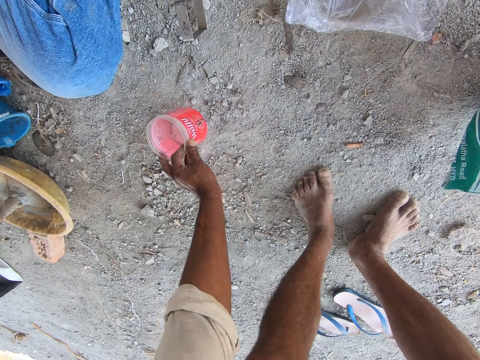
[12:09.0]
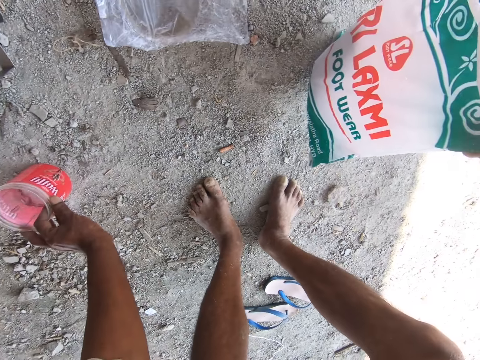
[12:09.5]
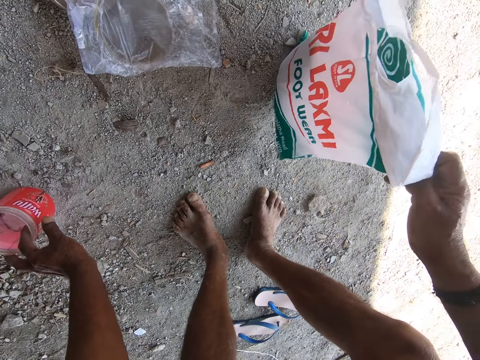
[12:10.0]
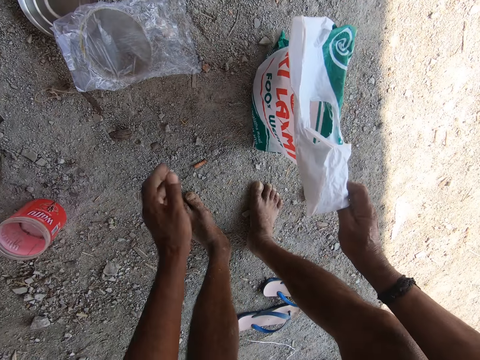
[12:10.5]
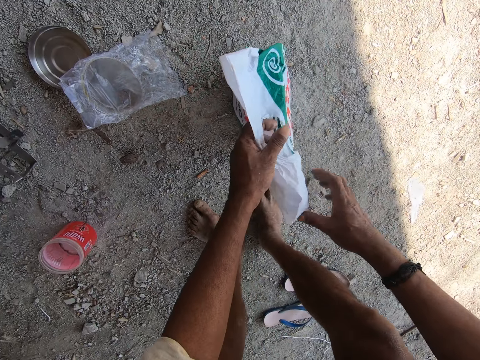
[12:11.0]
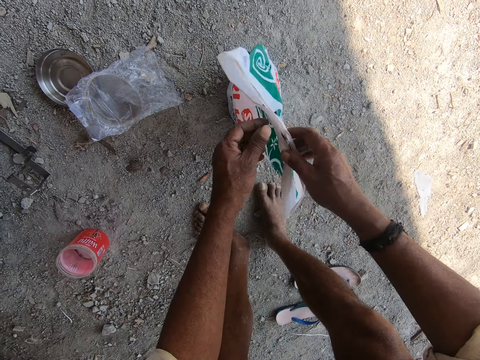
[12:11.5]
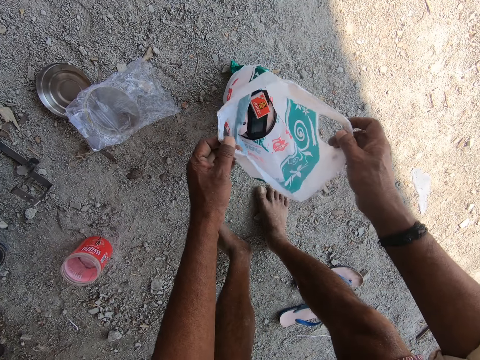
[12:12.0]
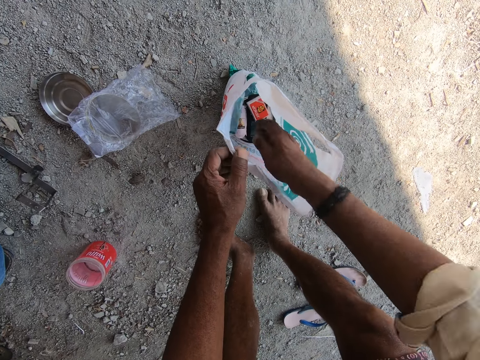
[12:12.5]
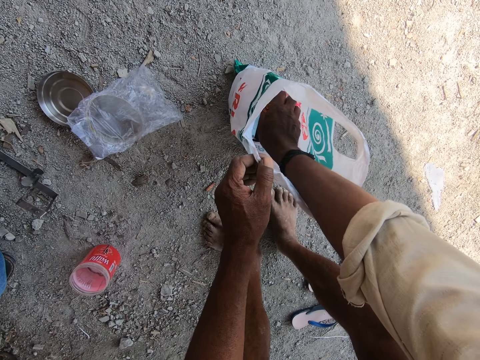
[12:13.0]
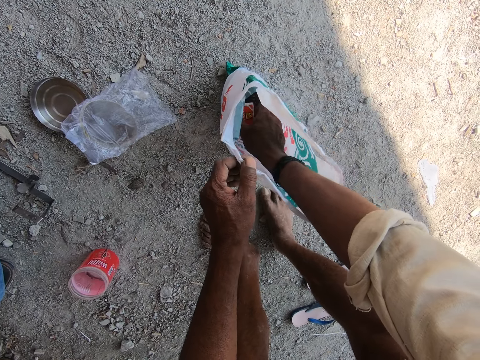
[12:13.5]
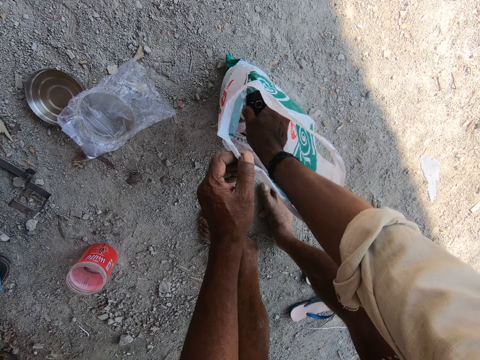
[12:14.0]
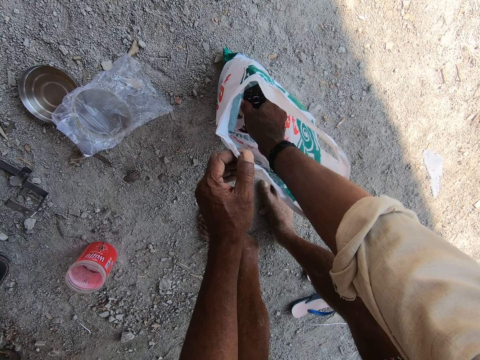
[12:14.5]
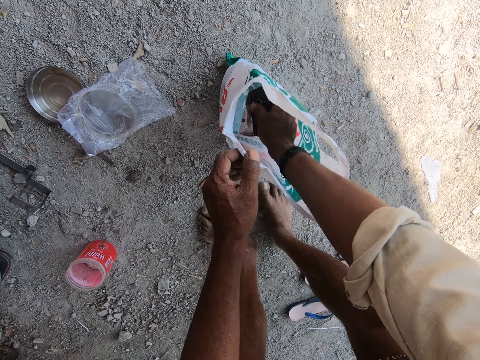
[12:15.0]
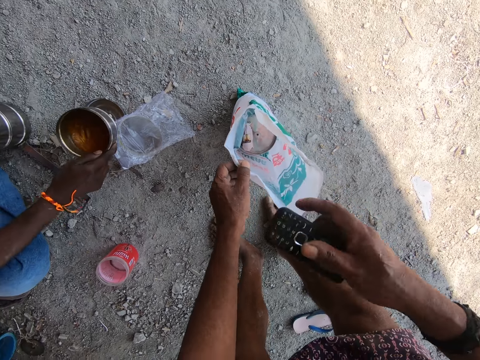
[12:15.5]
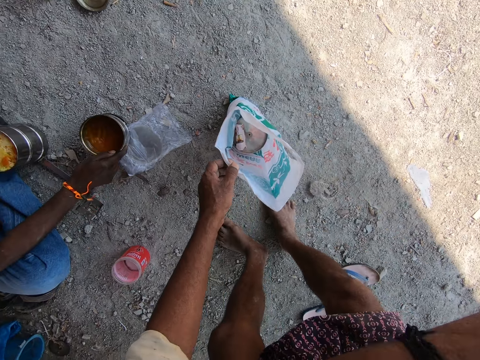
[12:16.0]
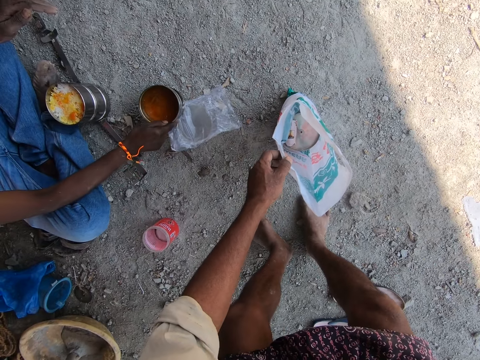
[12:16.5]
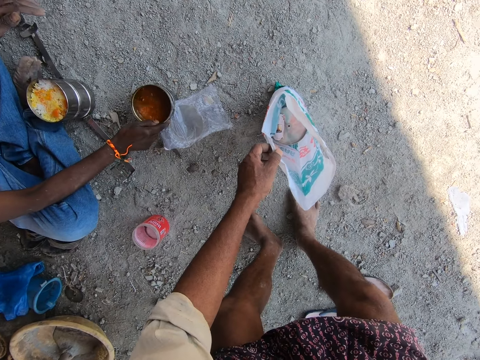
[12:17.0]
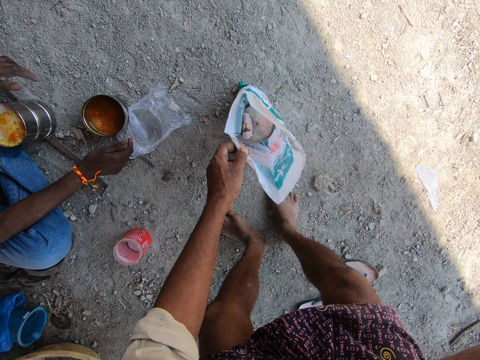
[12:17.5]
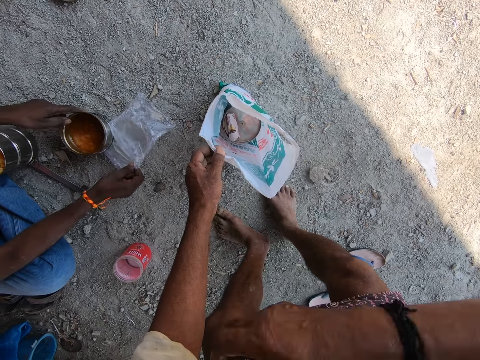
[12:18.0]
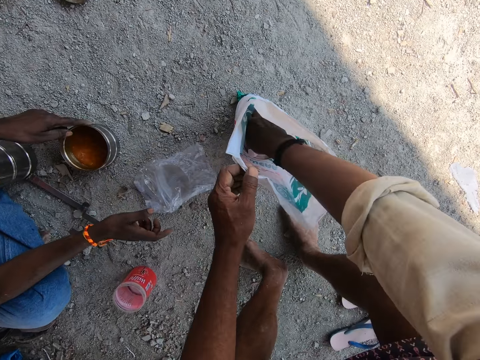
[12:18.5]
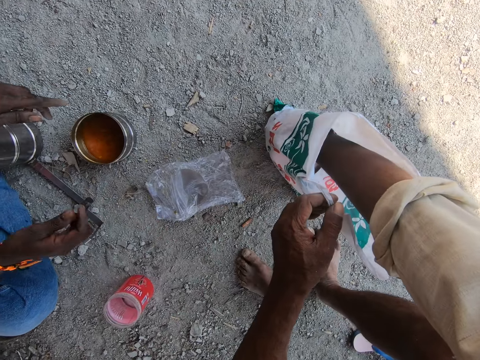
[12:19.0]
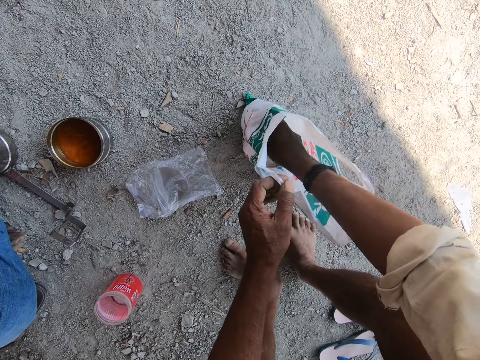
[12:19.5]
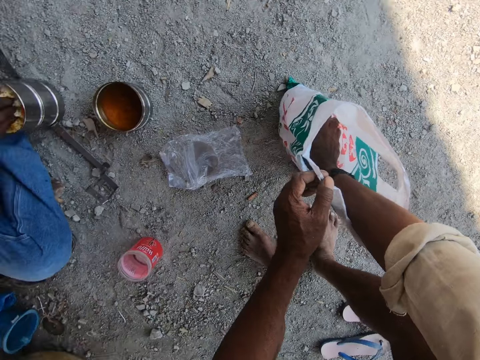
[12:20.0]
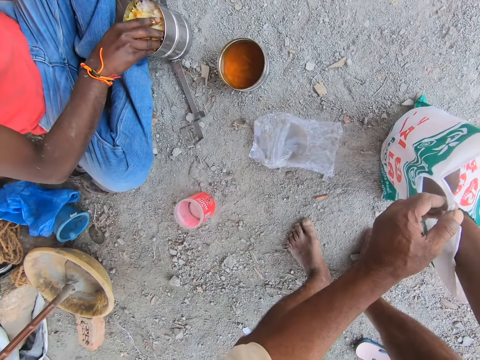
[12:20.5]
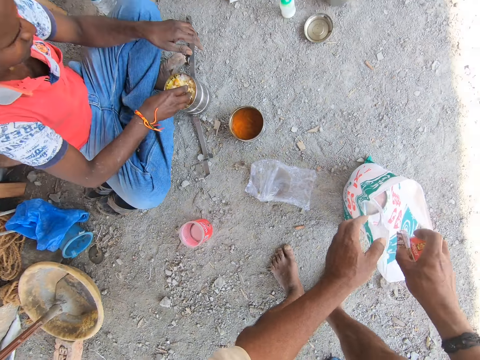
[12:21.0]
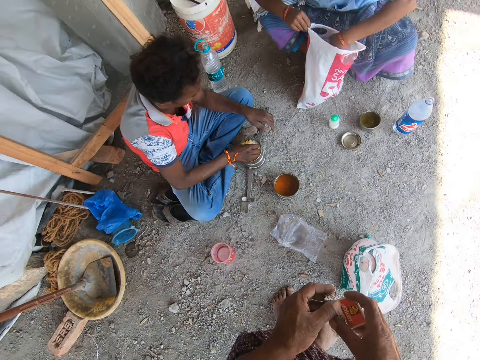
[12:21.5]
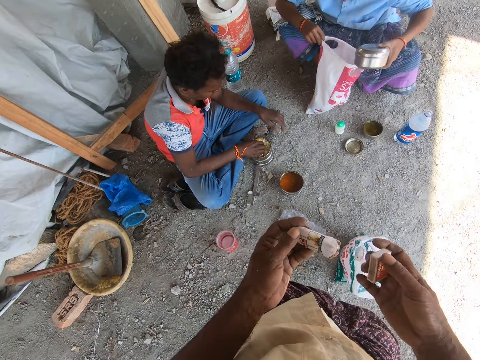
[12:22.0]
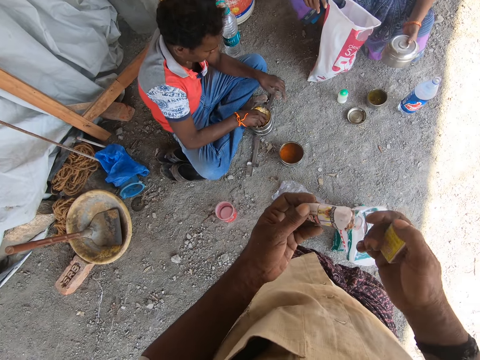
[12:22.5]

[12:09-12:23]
The camera wearer puts the tin on the floor. They put the paper bag on the floor. They open the plastic bag. They search the plastic bag. They move a sachet. They pick up a phone from the plastic bag. The man holds a tin on the floor. The man puts a bowl of soup on the floor. The camera wearer inserts the right hand in the bag. The man moves a polythene bag. The camera wearer picks up a match box and picks up a pack of cigarettes from the plastic bag.

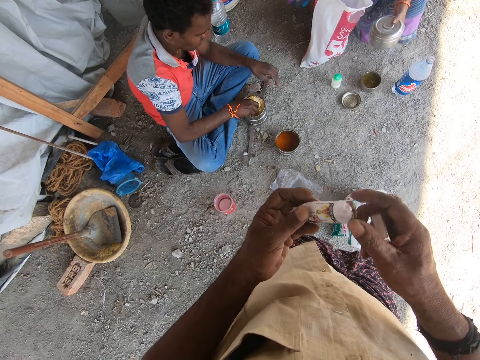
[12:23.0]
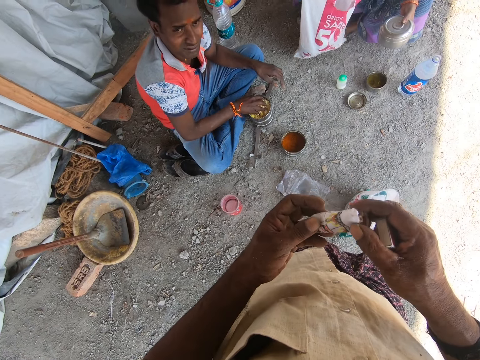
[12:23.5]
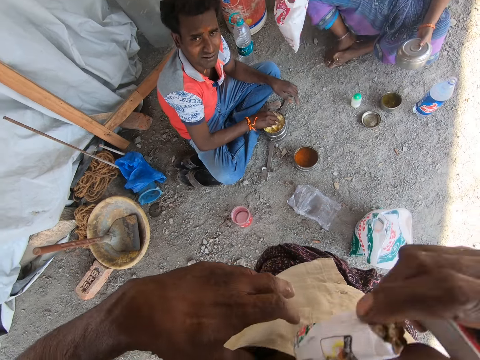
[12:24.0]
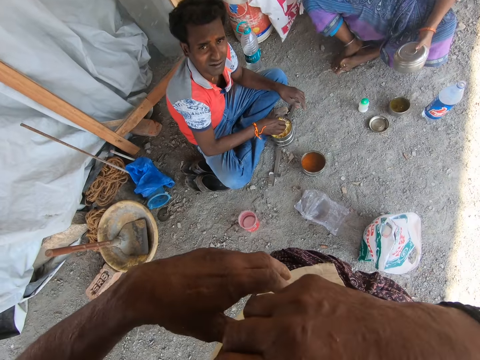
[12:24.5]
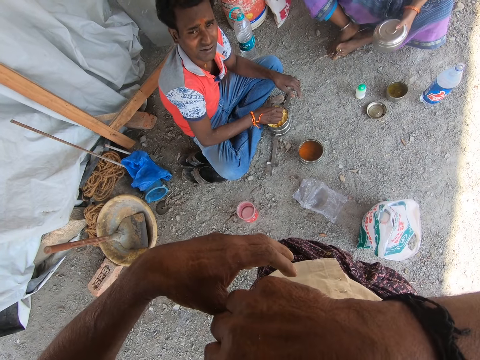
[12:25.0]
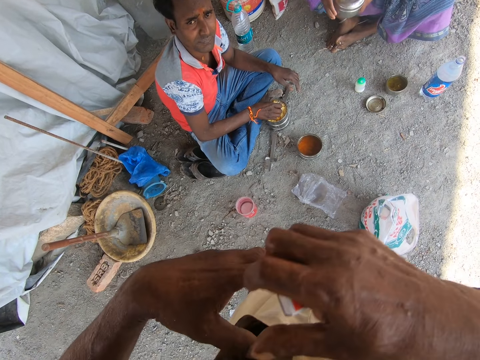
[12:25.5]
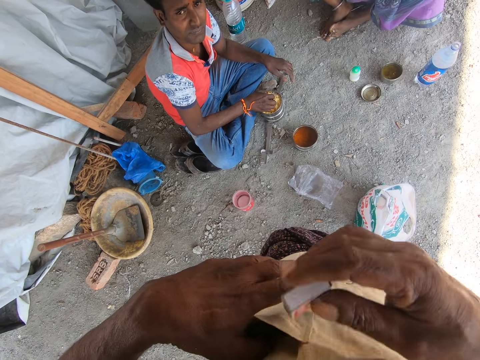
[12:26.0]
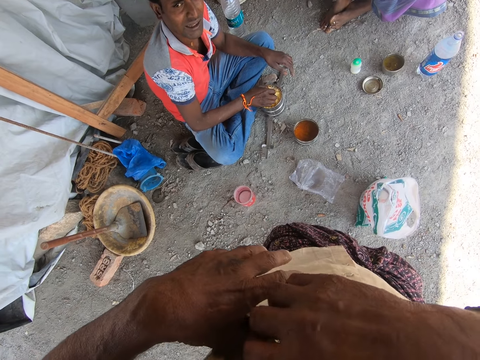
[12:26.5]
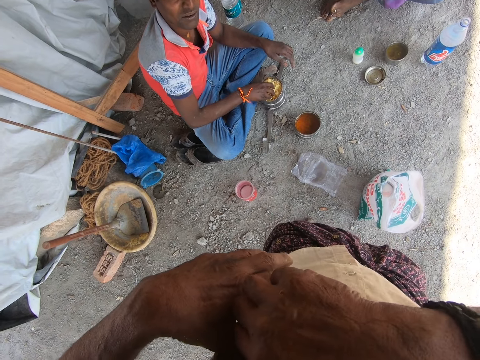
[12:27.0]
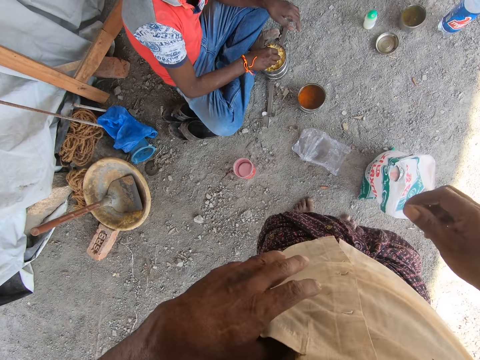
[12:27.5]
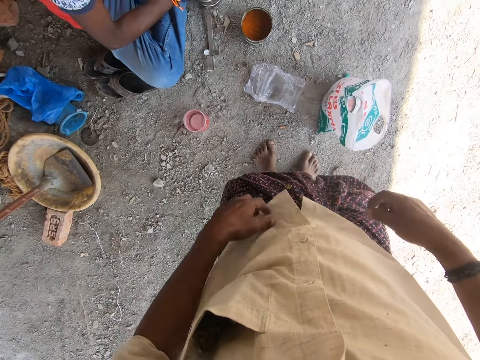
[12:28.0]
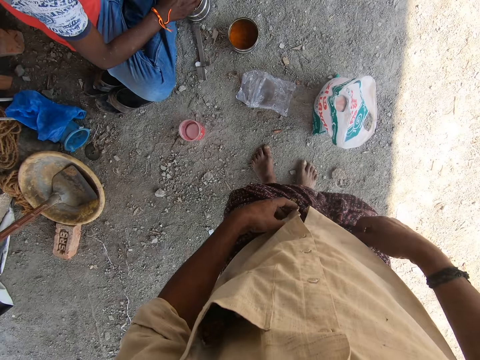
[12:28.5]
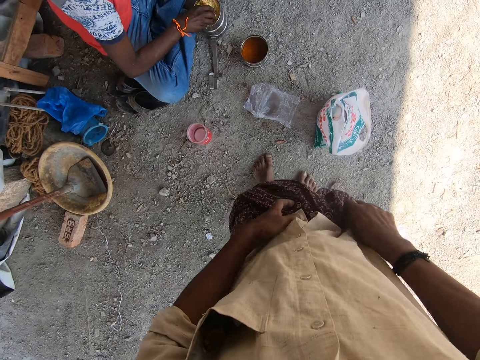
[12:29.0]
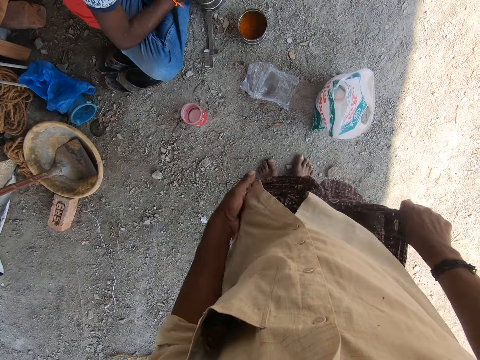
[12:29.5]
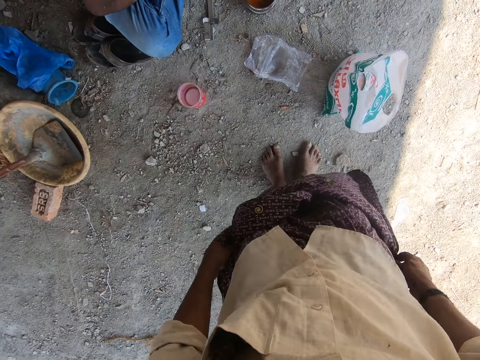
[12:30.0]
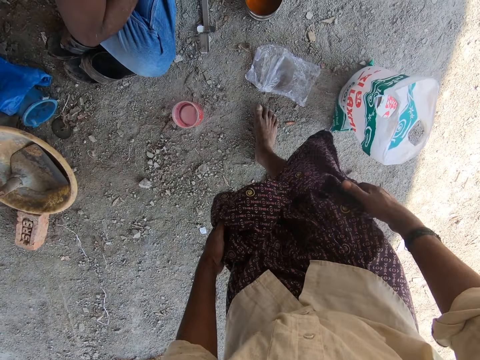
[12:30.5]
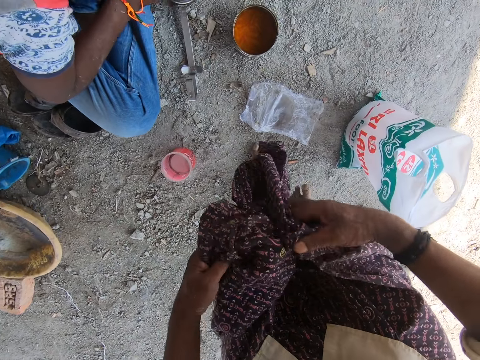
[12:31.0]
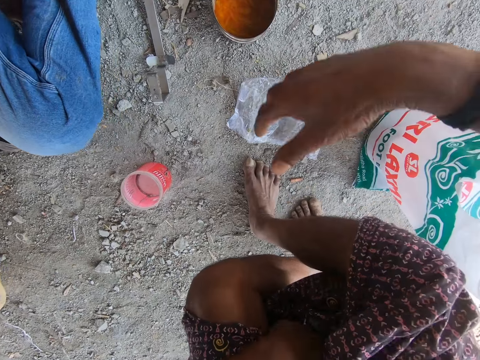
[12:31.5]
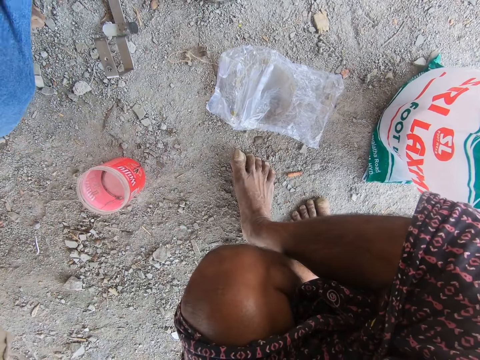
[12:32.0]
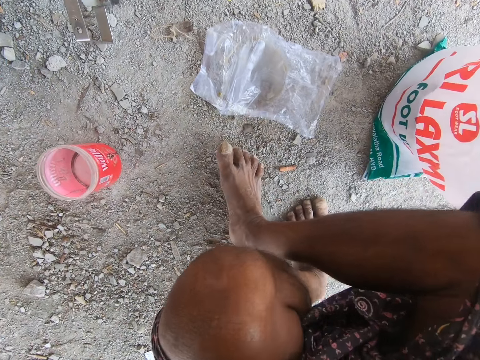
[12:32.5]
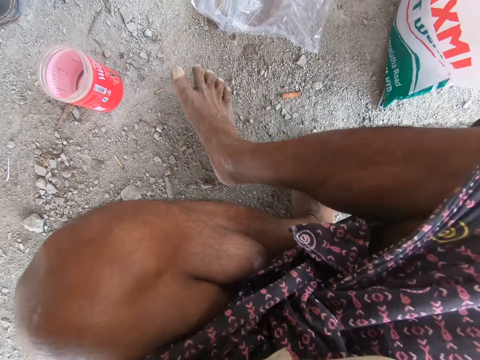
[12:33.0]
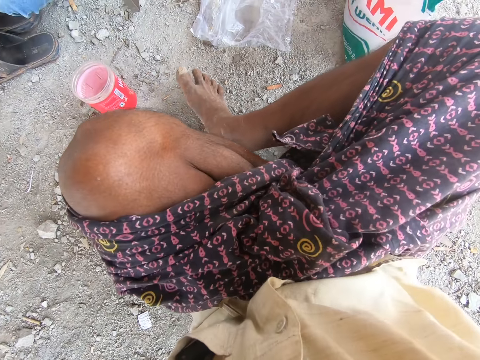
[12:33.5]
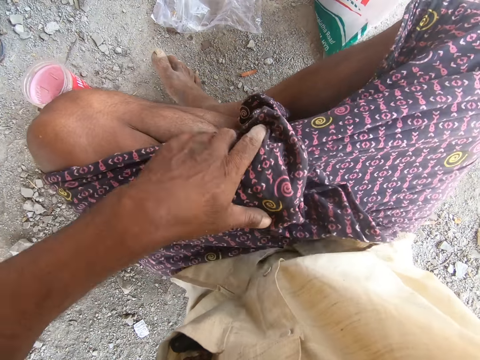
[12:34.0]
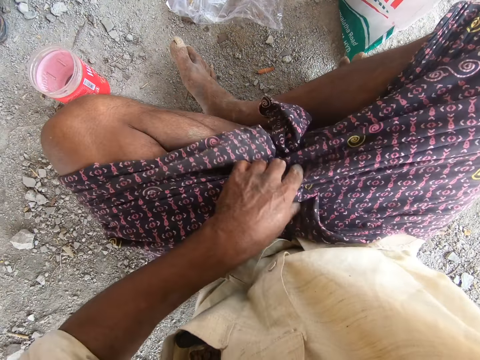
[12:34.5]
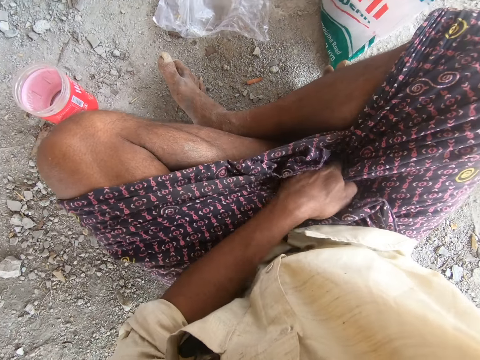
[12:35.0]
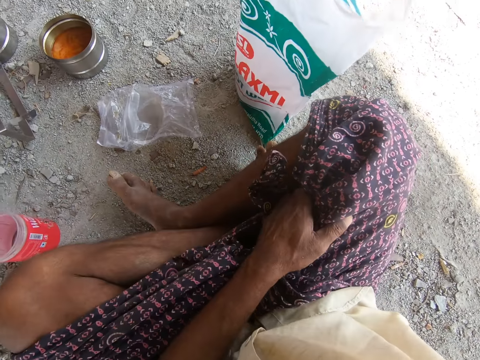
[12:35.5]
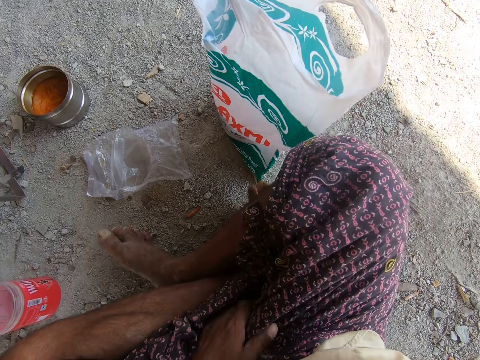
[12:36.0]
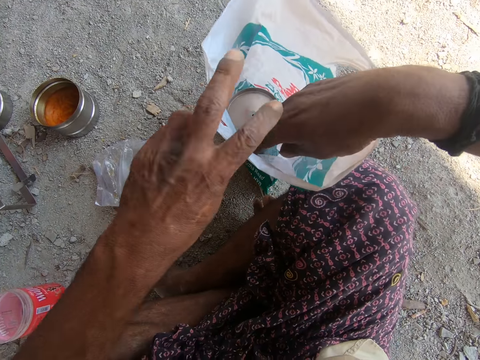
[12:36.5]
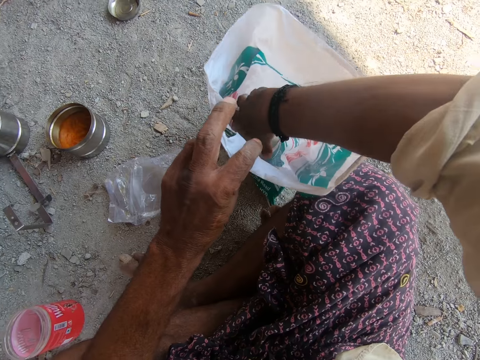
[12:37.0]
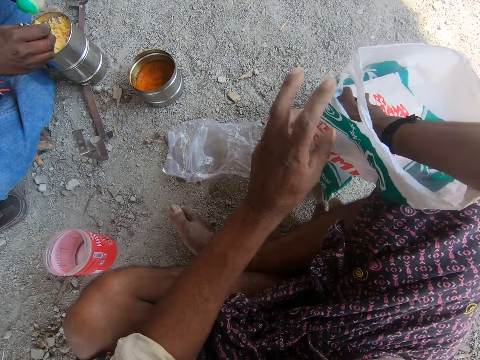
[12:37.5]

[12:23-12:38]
The woman moves a paper bag. The camera wearer puts the cigarettes in the pocket. They put the match box in the pocket. They adjust cloth. They unfold the cloth. They sit on the floor. They adjust the cloth with the left hand. They insert a hand in the plastic bag.
